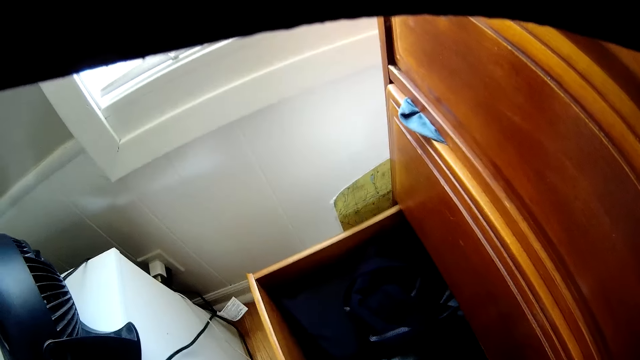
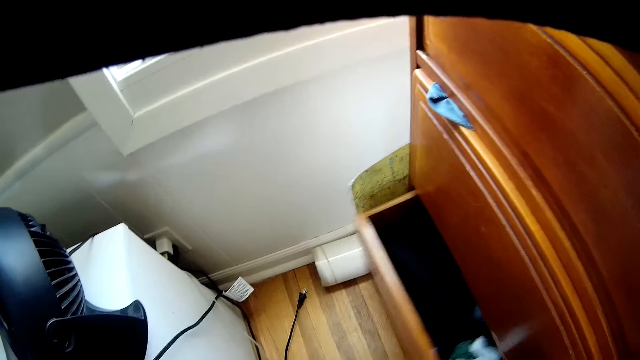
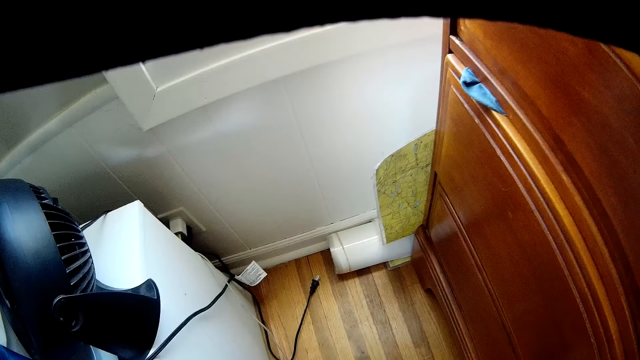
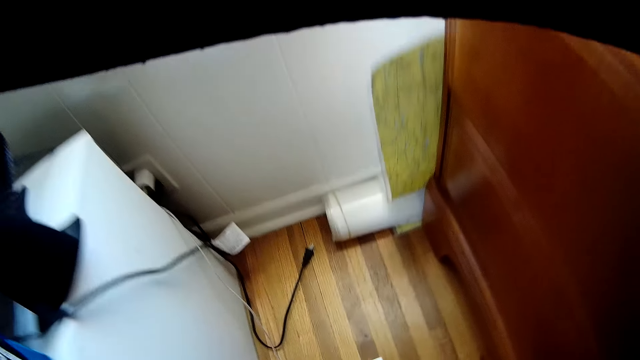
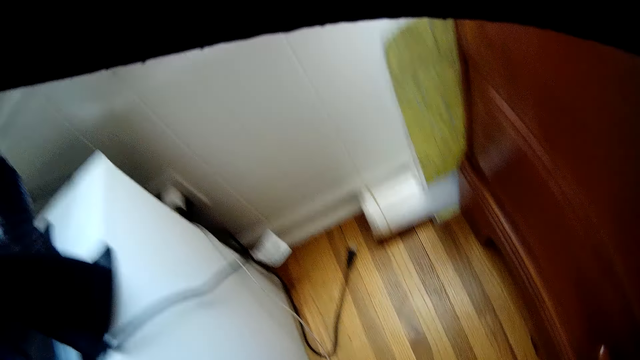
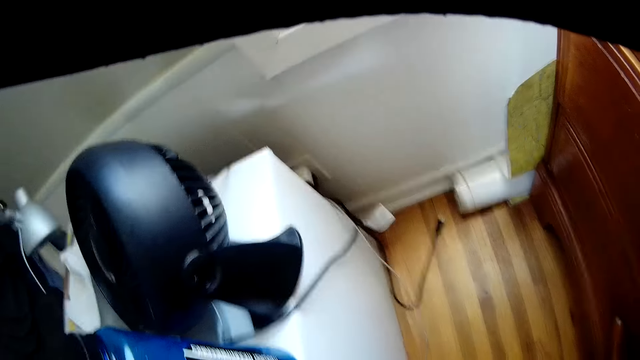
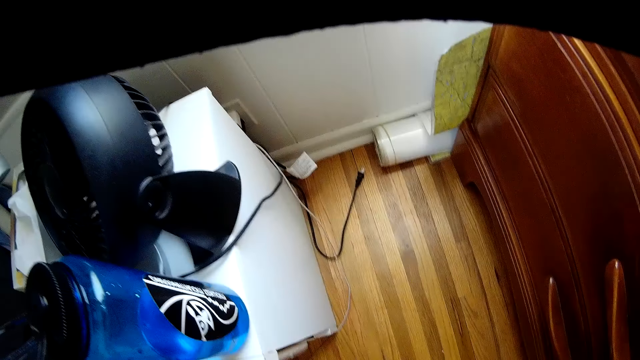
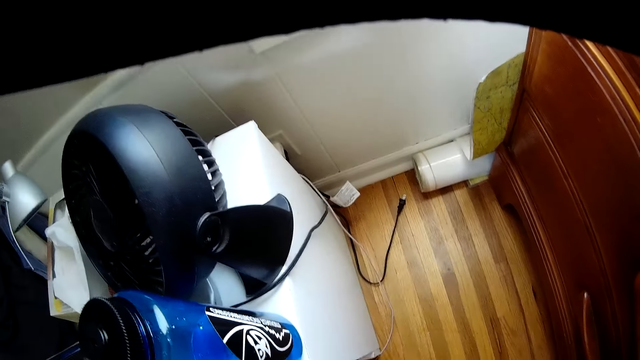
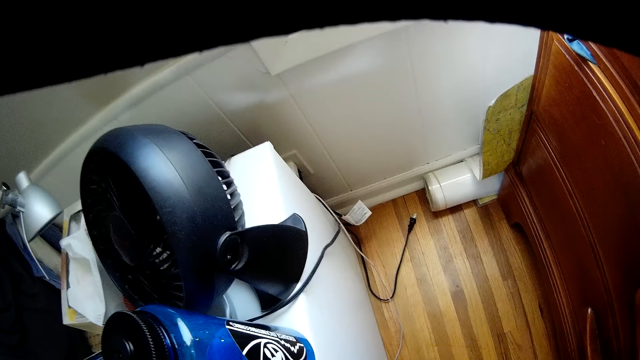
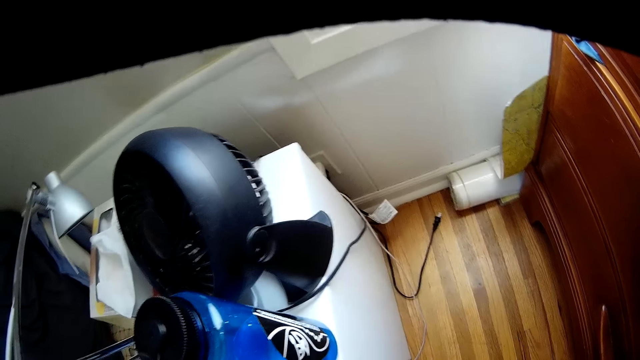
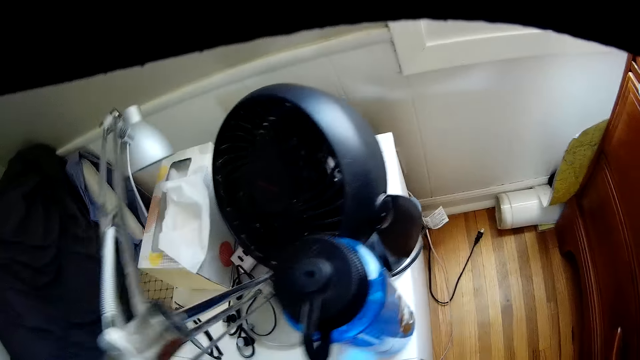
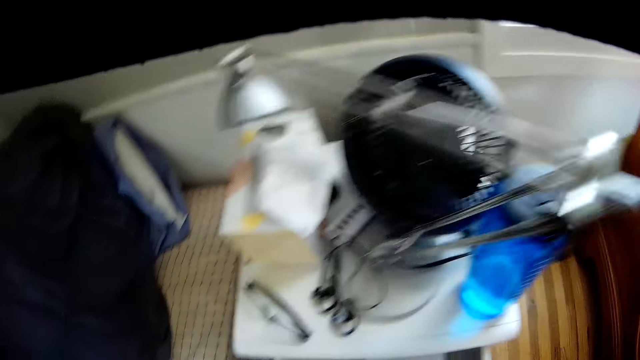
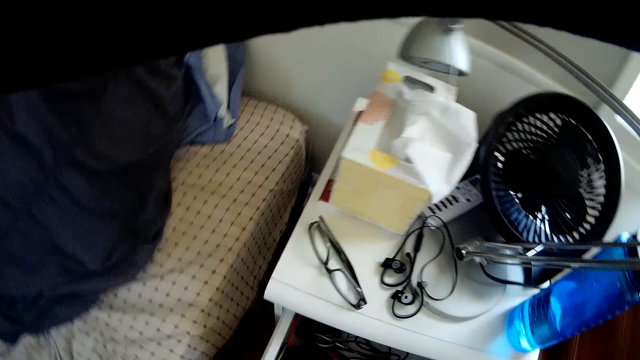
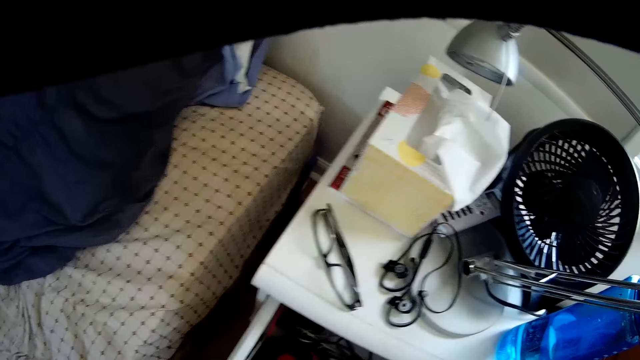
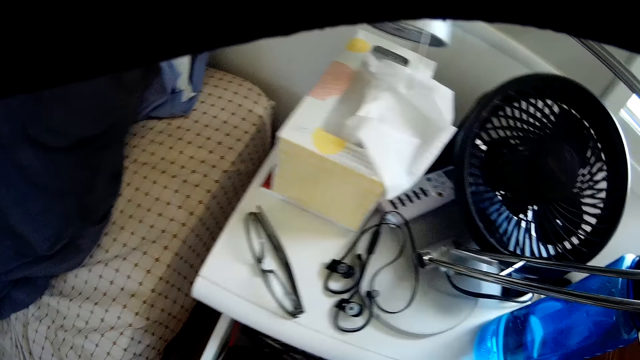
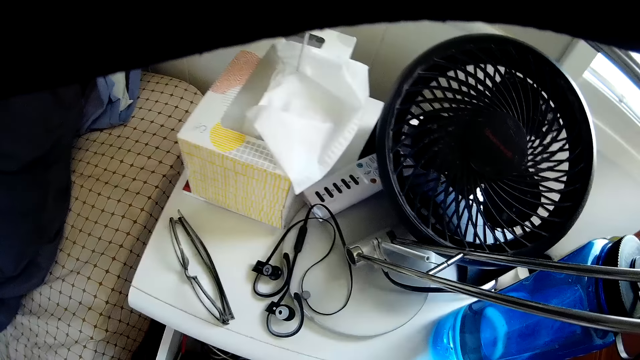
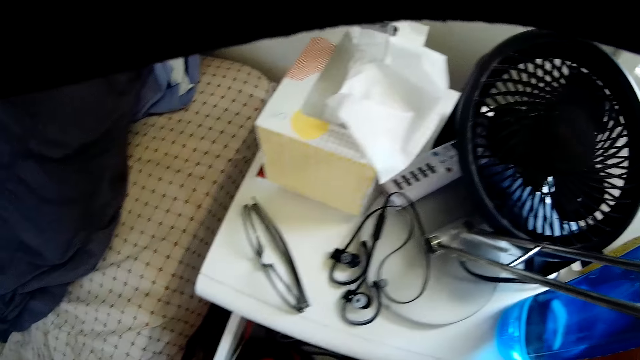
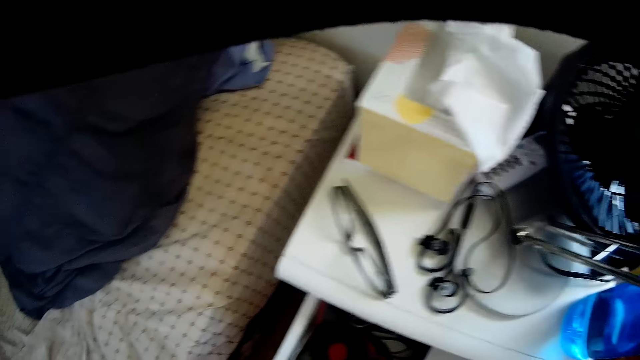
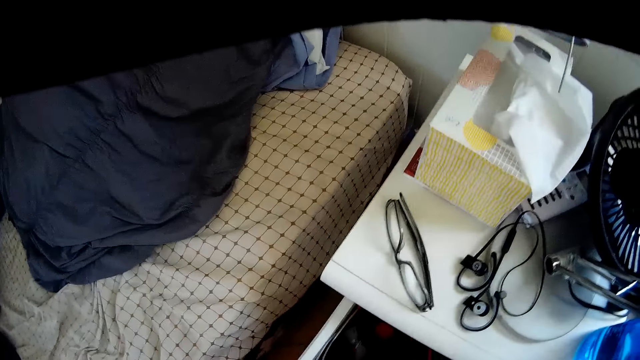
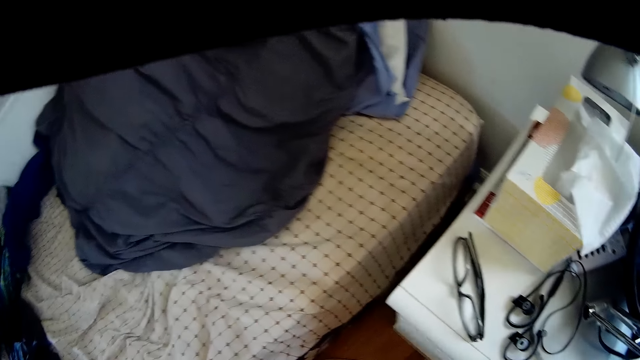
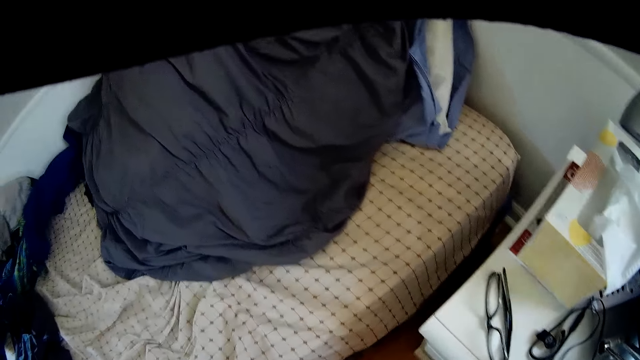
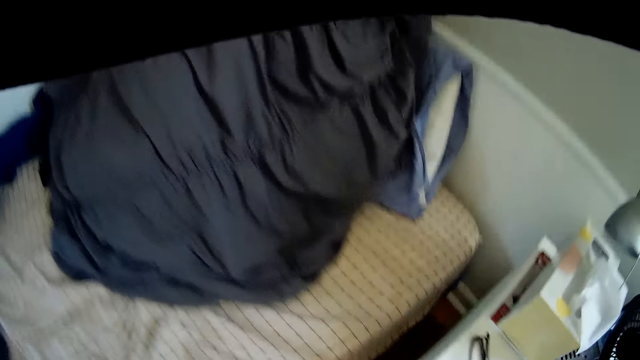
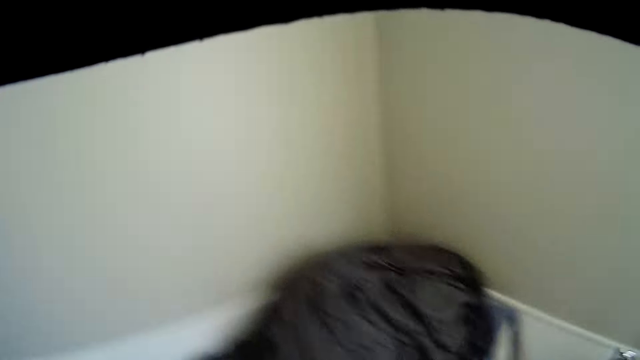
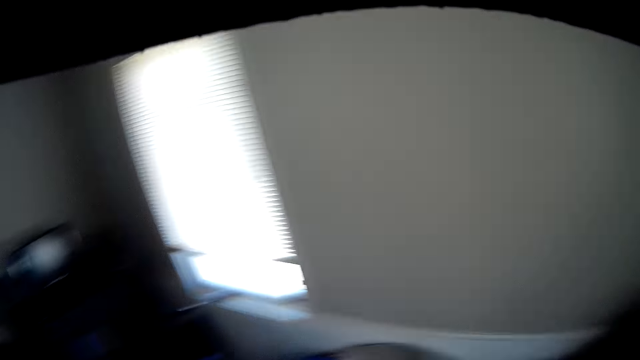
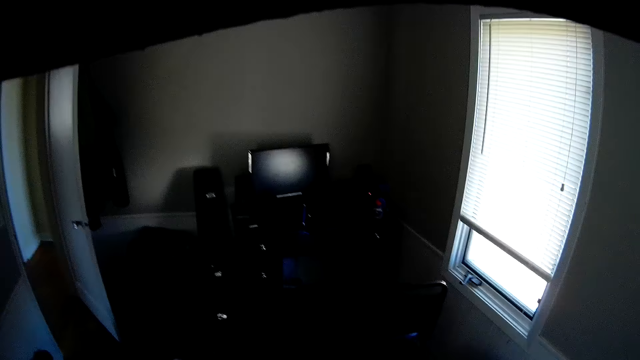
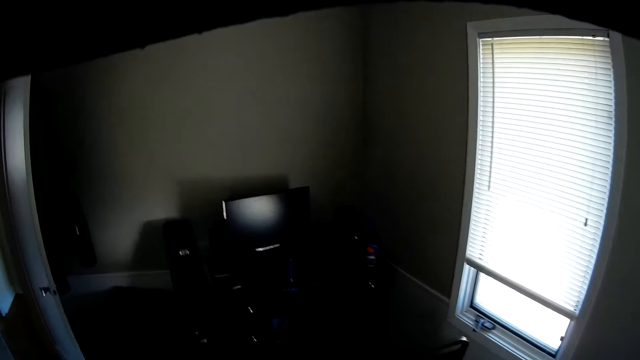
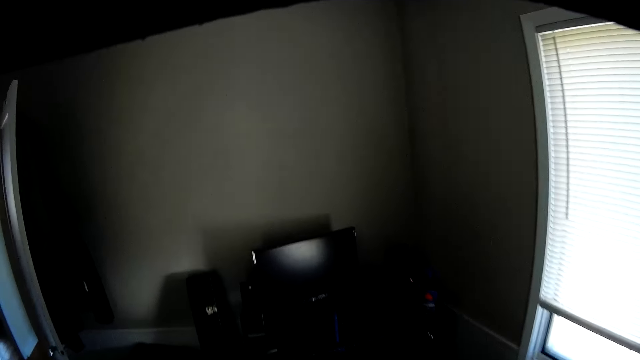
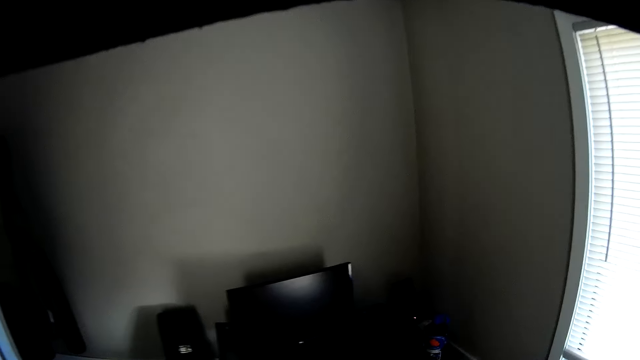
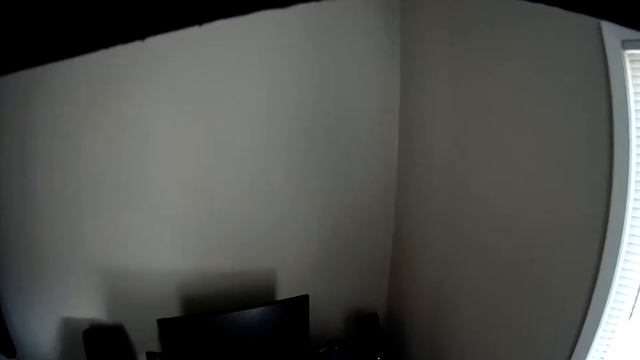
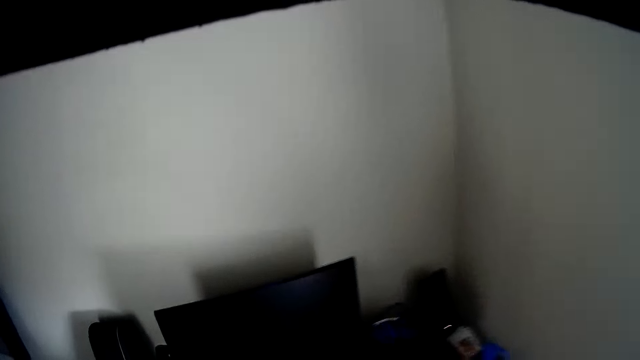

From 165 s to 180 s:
The camera wearer closes the drawer with his left hand. He stares at the floor. He closes another drawer with his left hand. He looks around a room.

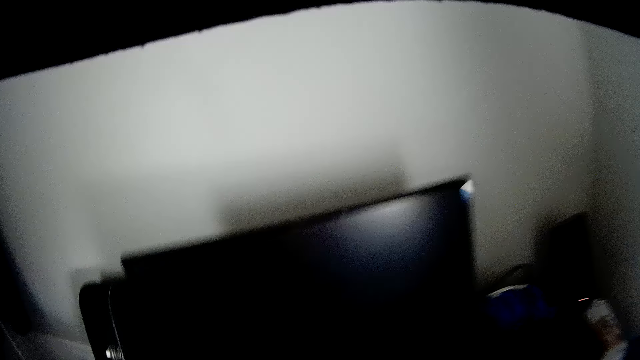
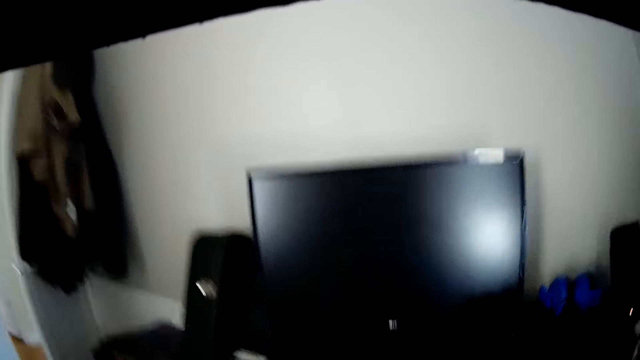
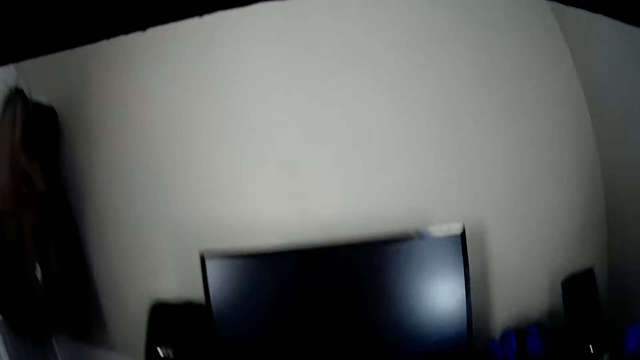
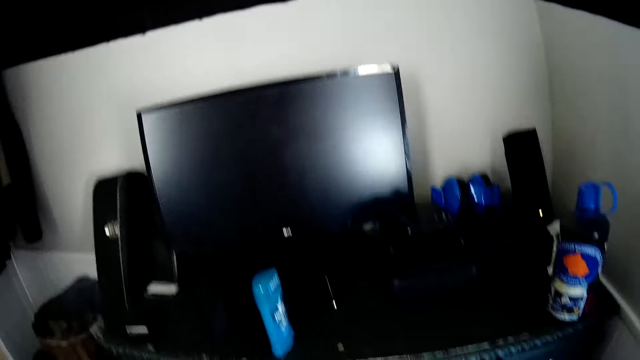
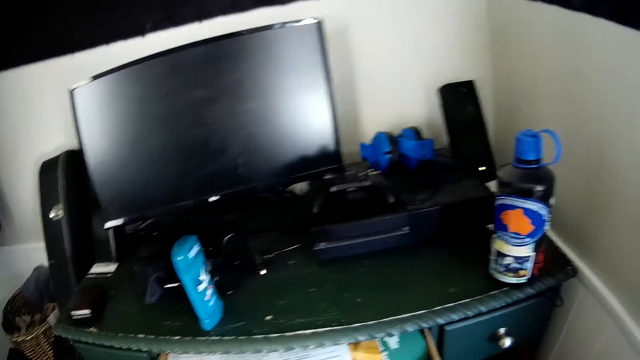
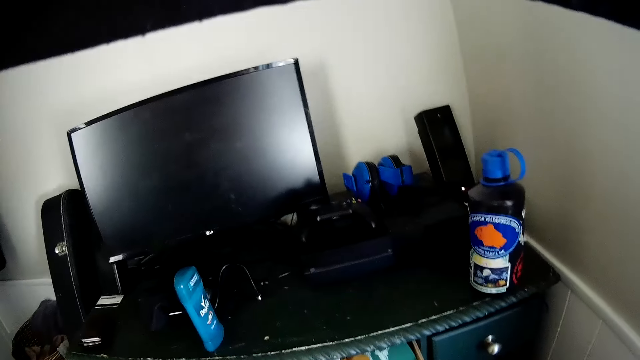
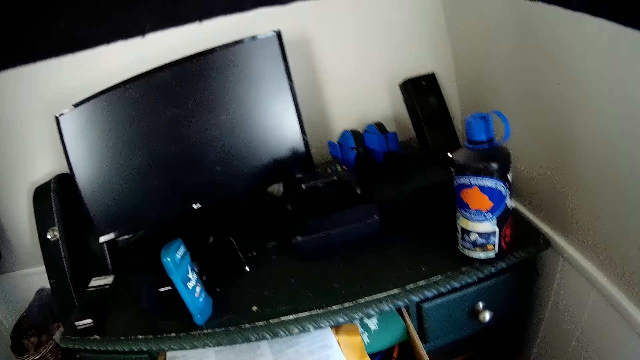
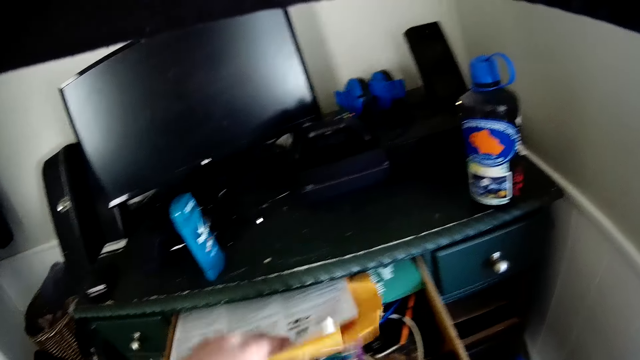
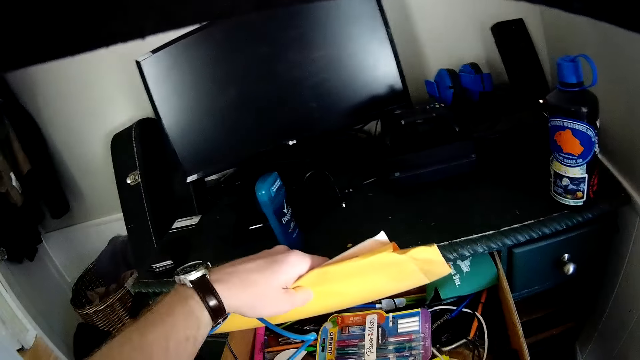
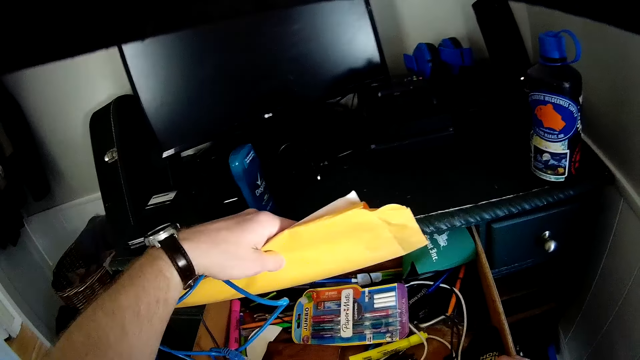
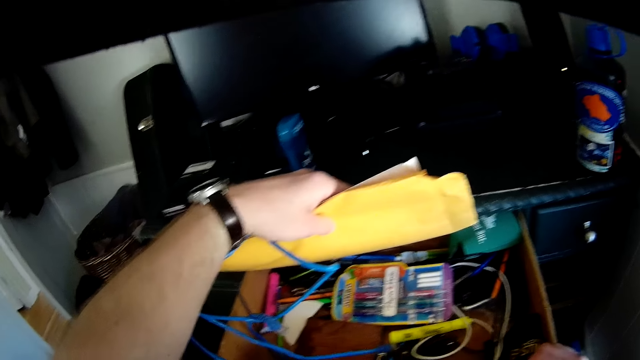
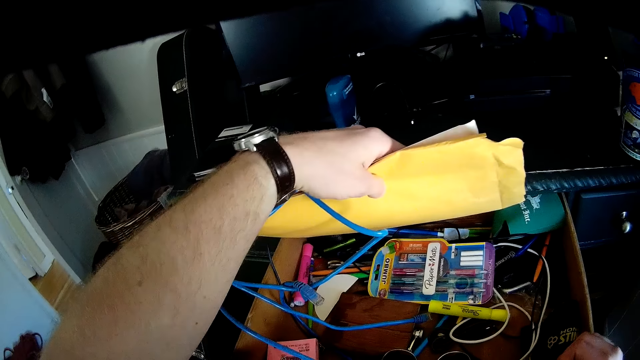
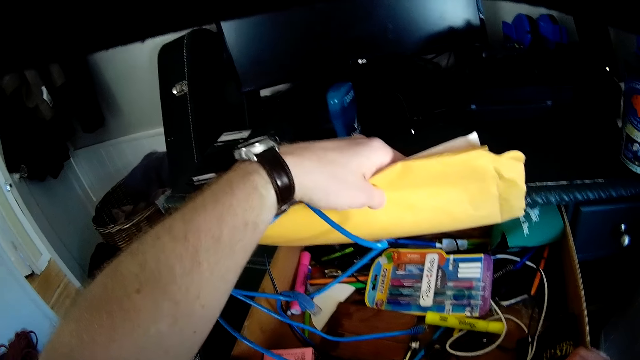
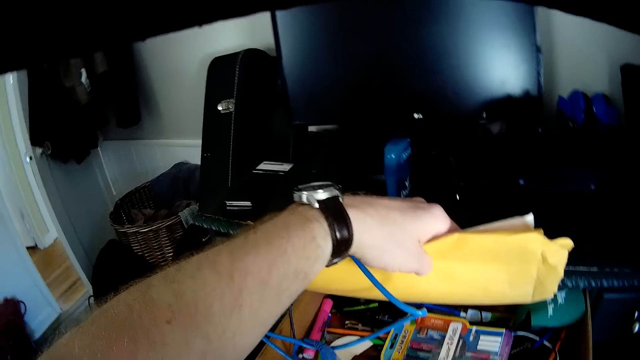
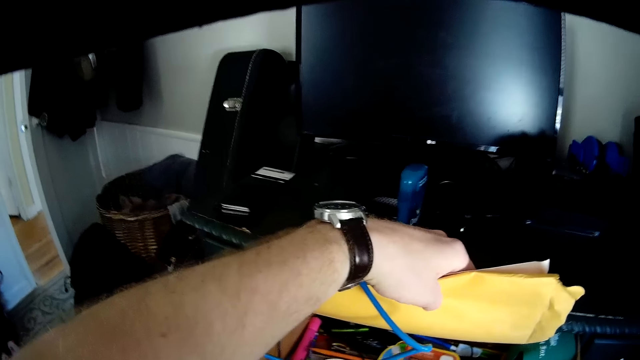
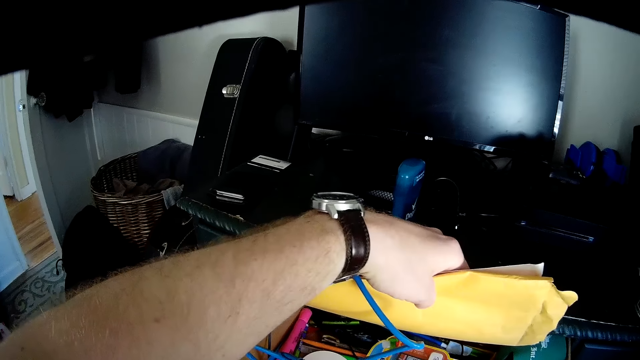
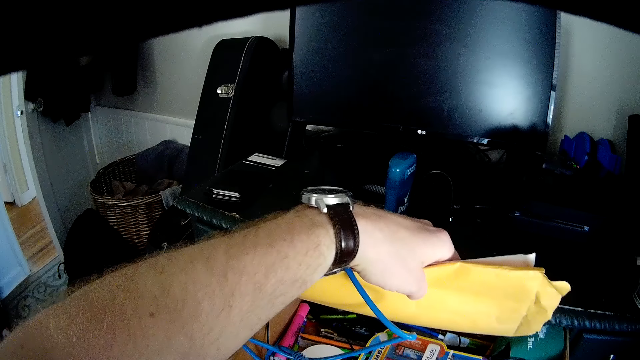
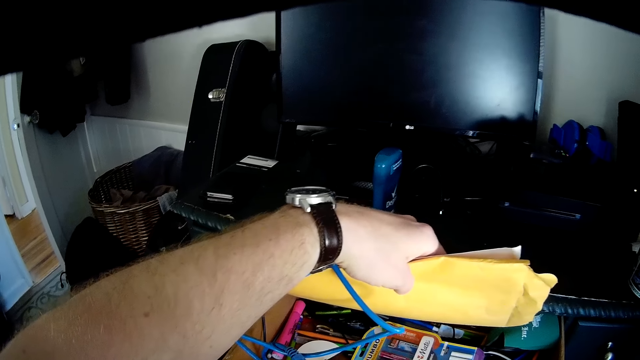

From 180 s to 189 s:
The camera wearer looks at the drawer cabinet. They search through another drawer with both hands. They hold up papers with a hand. They stare at the drawer.
